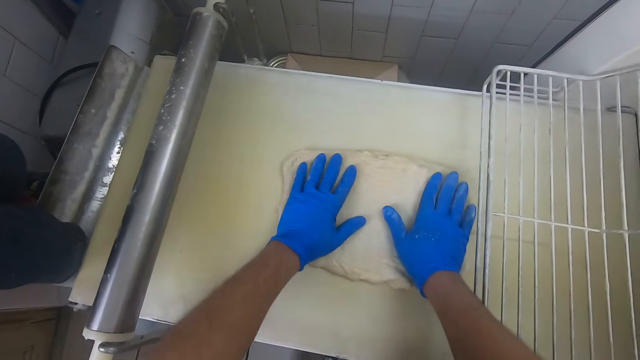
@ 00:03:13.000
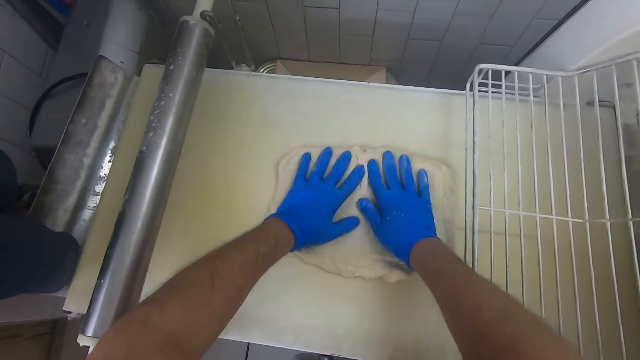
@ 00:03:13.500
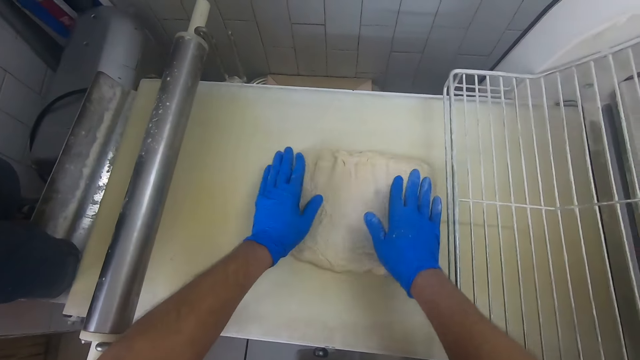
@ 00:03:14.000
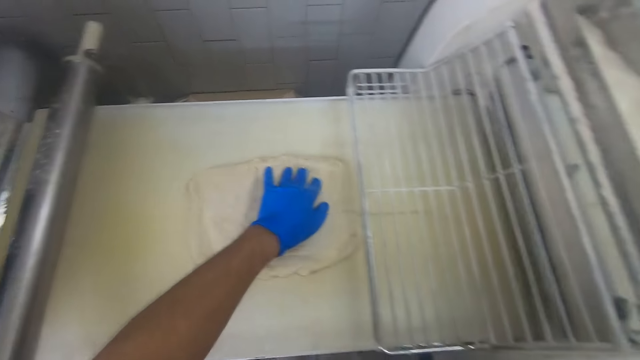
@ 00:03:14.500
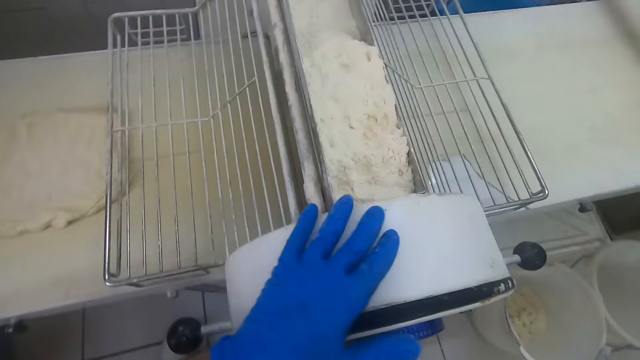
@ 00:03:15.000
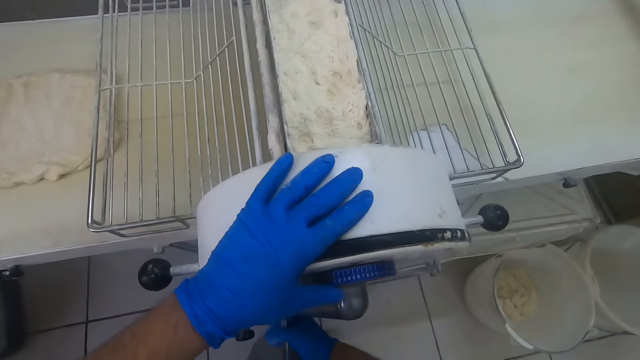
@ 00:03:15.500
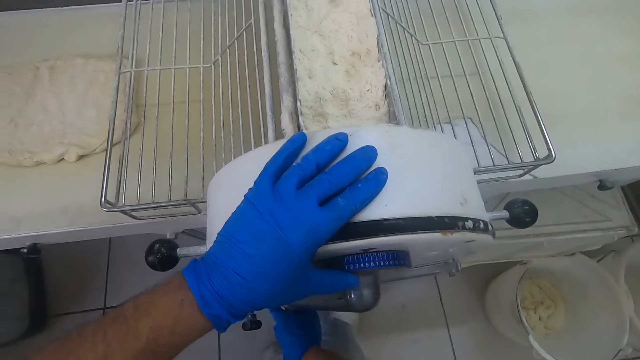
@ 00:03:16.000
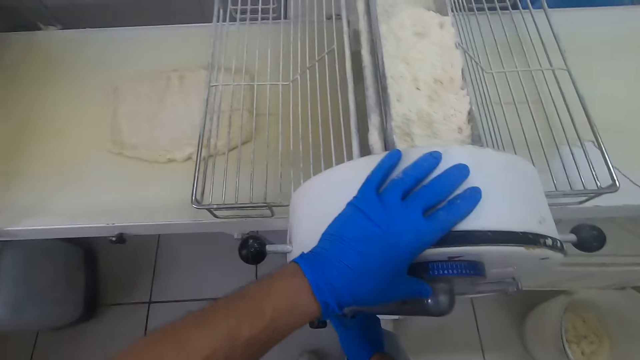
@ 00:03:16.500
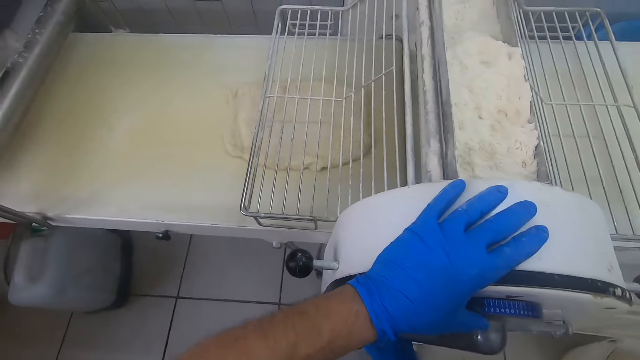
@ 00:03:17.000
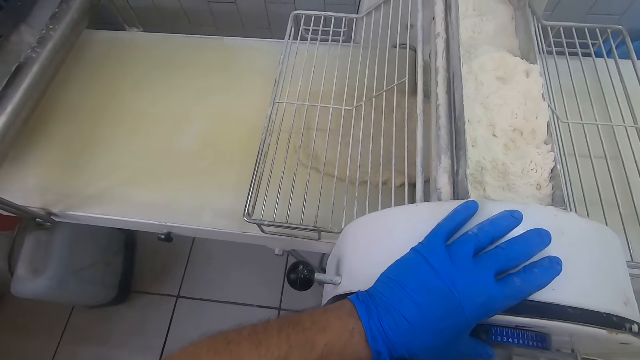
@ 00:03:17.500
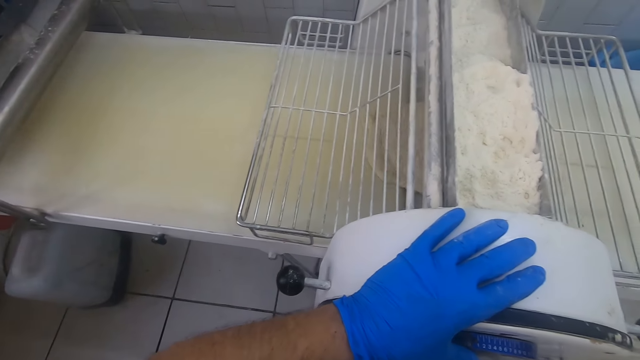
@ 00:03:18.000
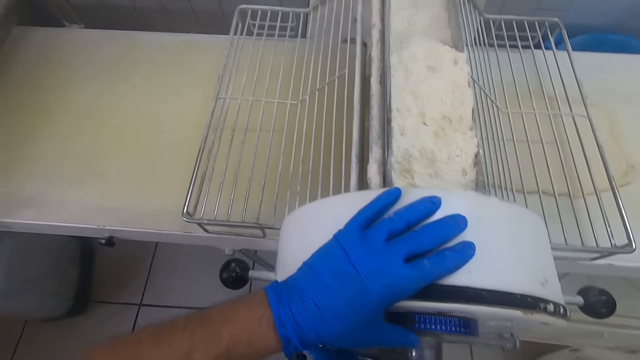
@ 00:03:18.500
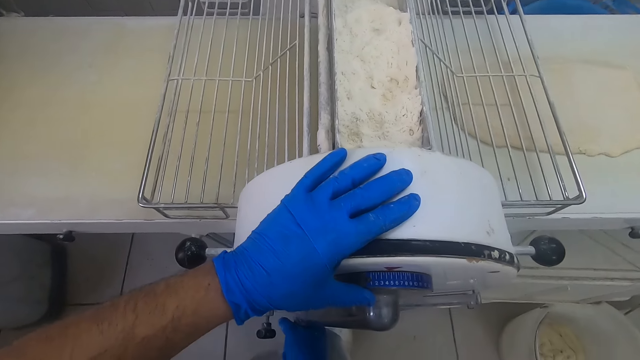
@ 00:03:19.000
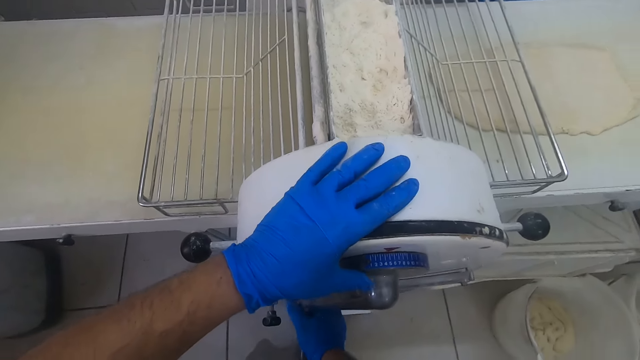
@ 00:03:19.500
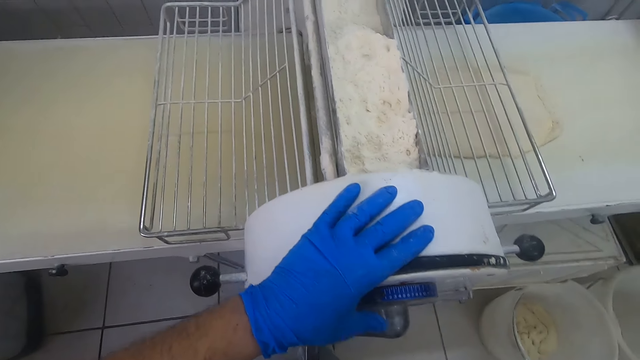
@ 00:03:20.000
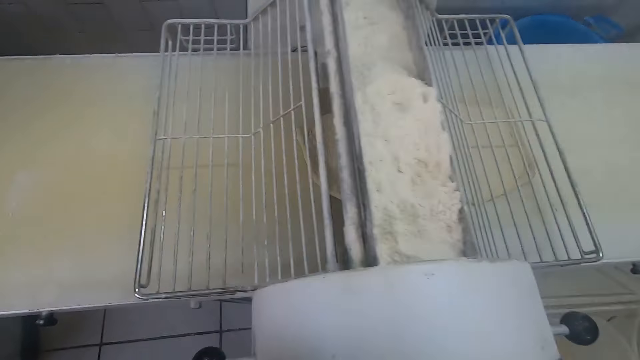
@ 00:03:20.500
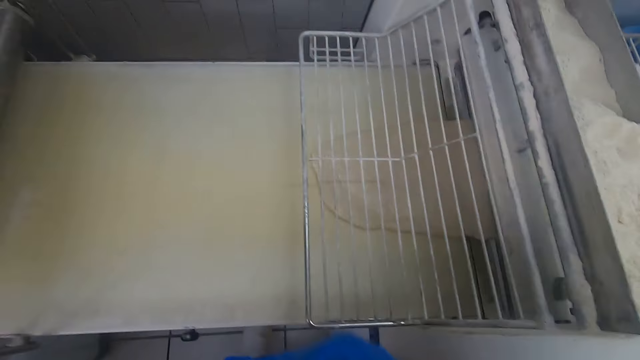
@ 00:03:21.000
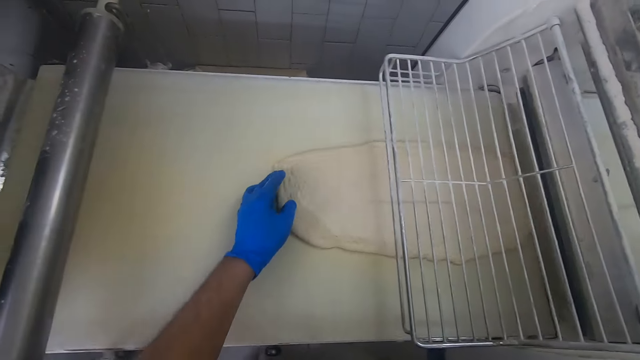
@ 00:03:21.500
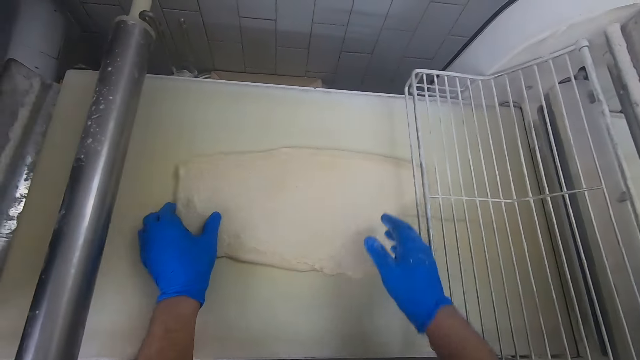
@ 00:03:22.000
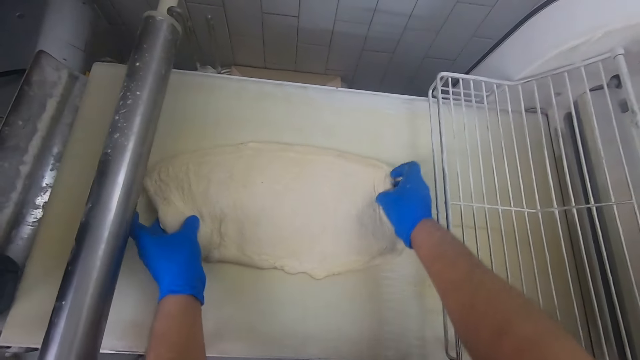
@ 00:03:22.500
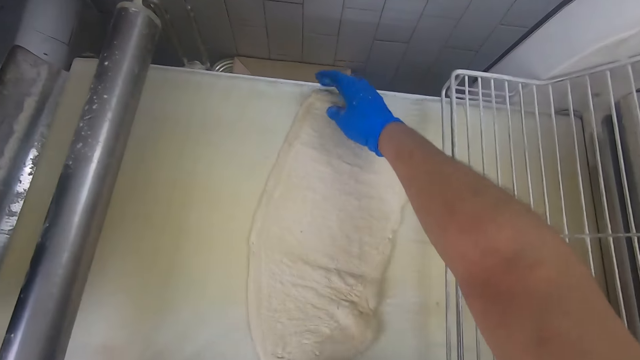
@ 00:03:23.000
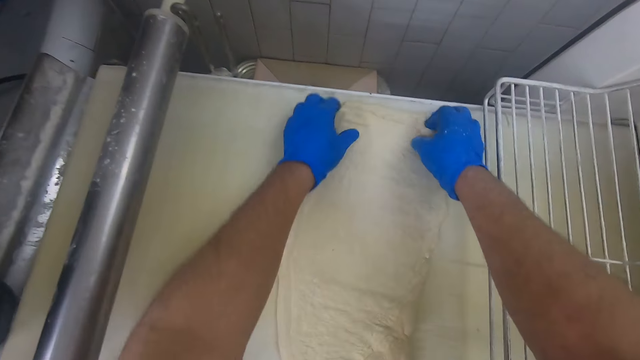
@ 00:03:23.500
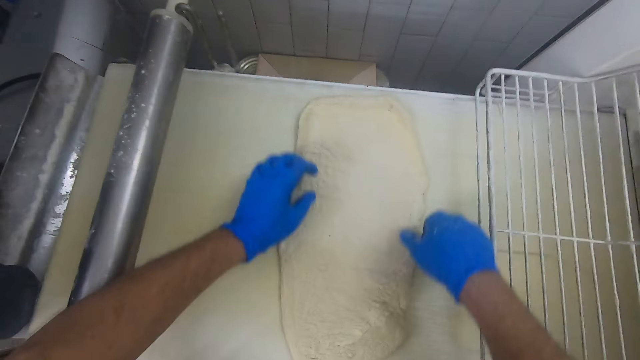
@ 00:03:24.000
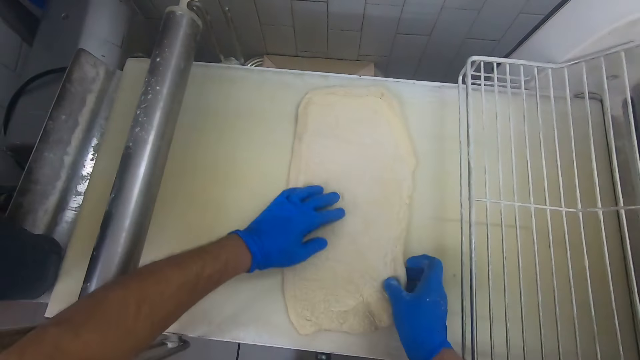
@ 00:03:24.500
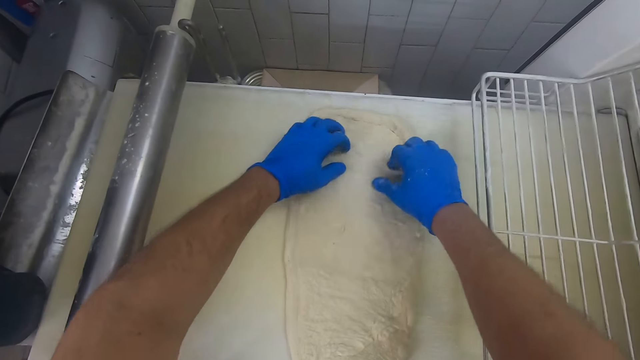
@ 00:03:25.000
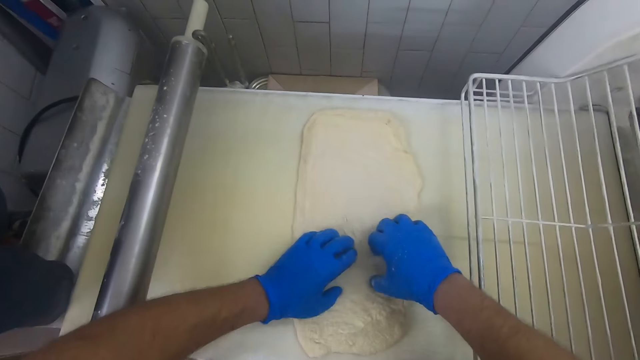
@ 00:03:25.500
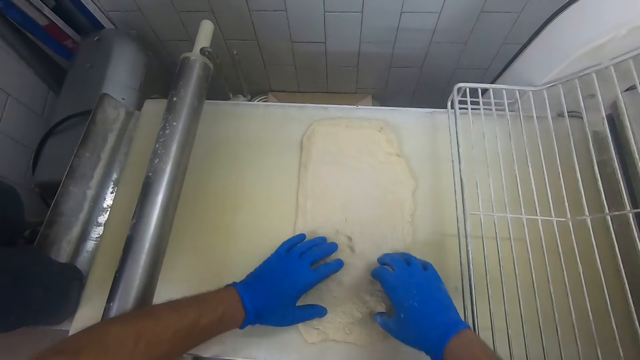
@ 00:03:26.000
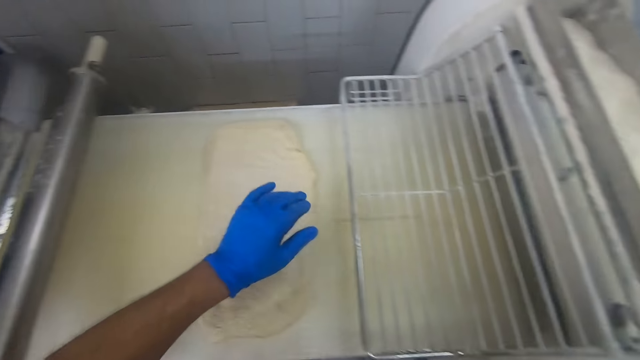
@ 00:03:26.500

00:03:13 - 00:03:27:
The camera wearer turns on the dough sheeter machine. They flatten the dough with the dough sheeter machine. They adjust the dough on the dough sheeter machine. They knead the dough.

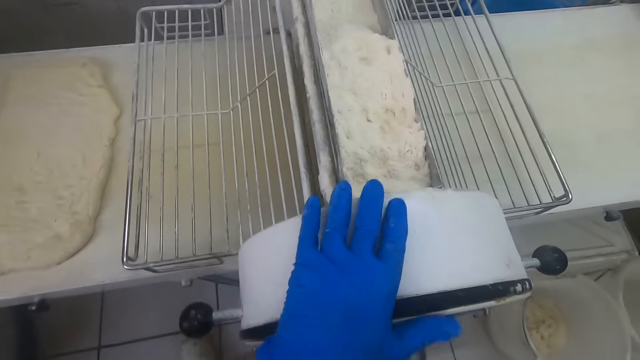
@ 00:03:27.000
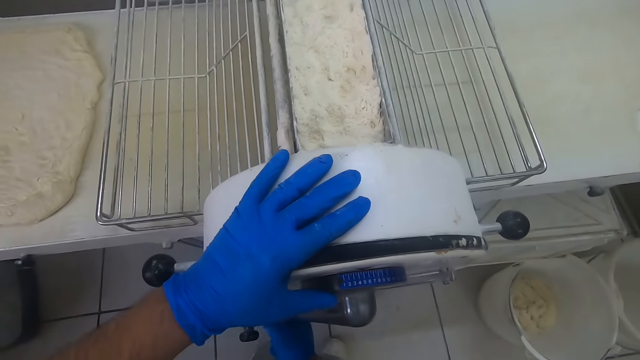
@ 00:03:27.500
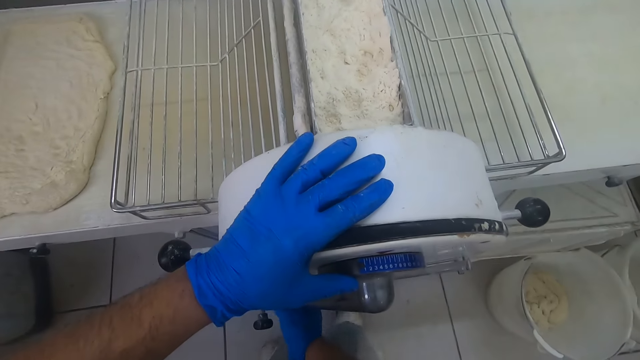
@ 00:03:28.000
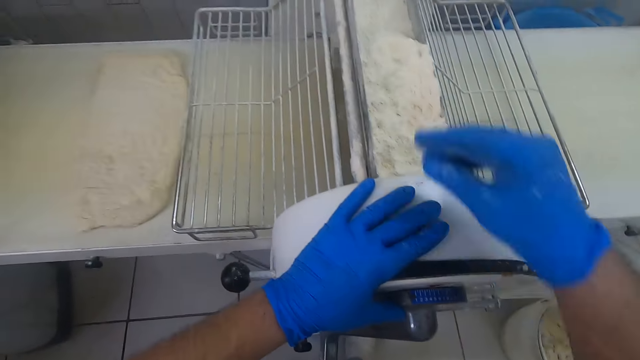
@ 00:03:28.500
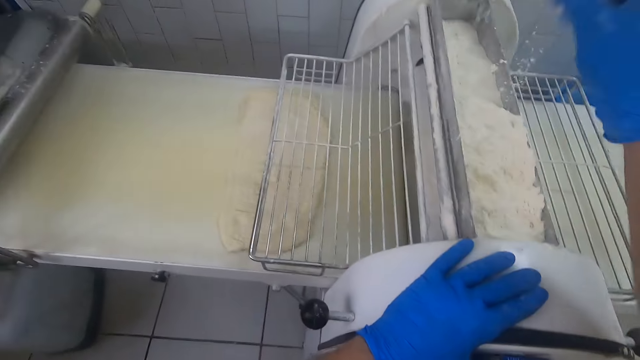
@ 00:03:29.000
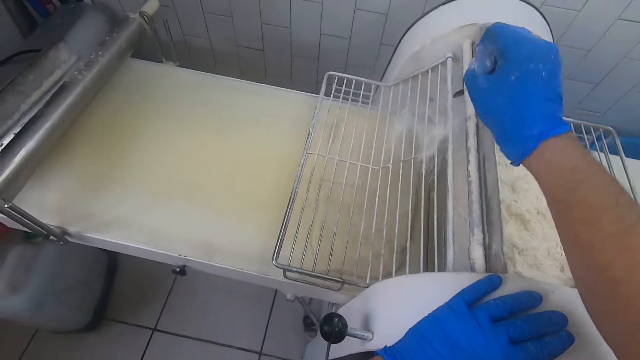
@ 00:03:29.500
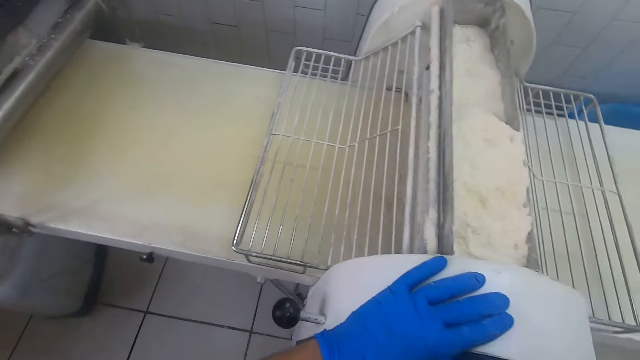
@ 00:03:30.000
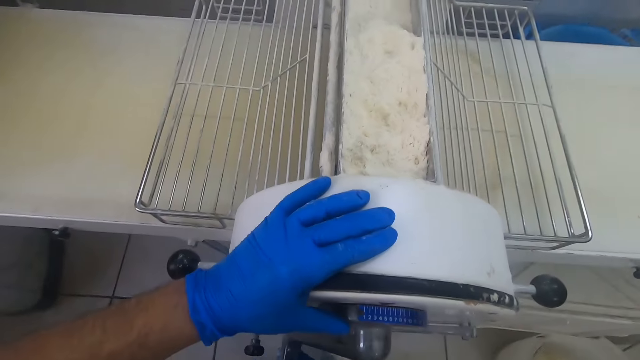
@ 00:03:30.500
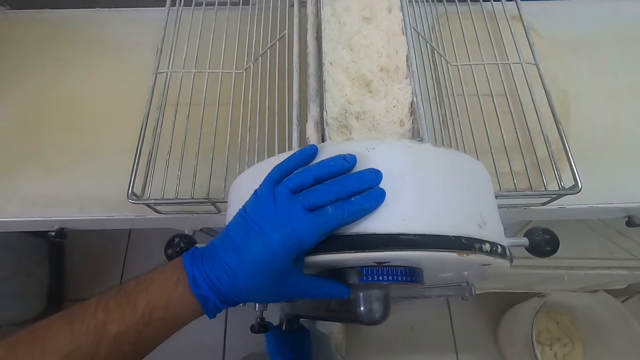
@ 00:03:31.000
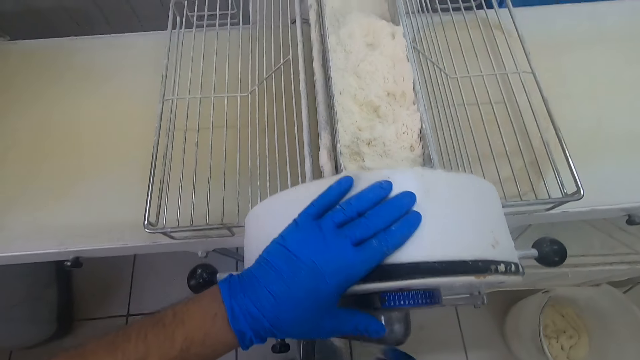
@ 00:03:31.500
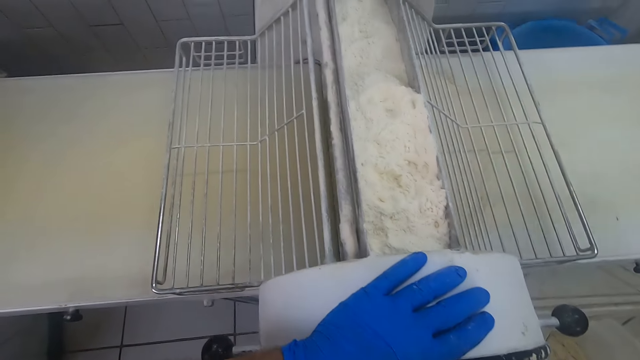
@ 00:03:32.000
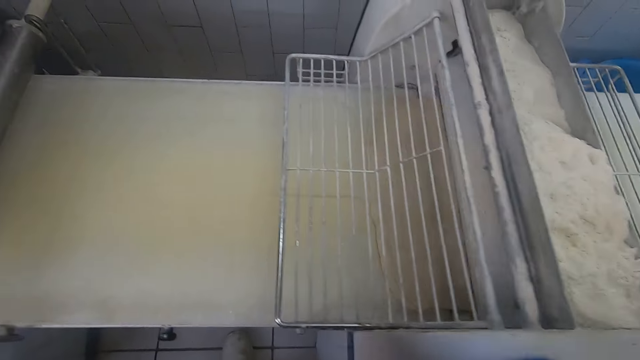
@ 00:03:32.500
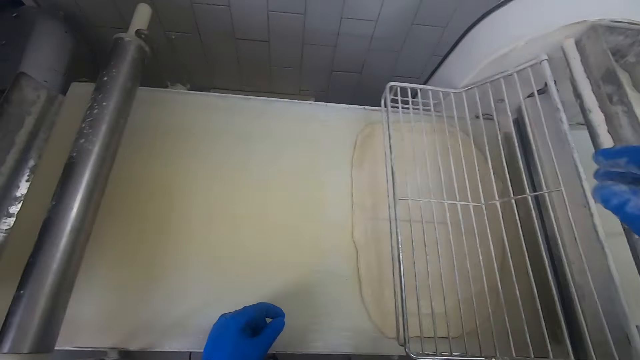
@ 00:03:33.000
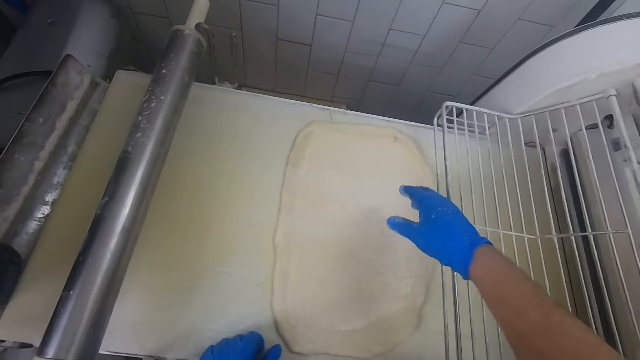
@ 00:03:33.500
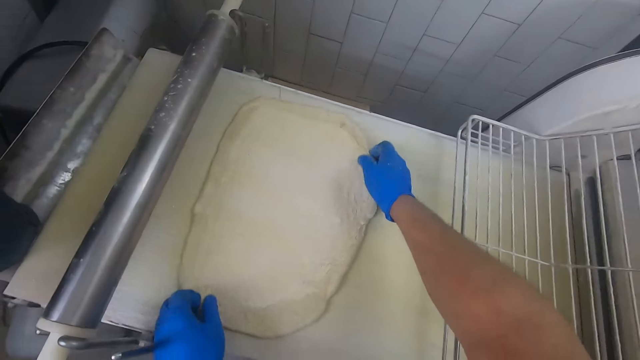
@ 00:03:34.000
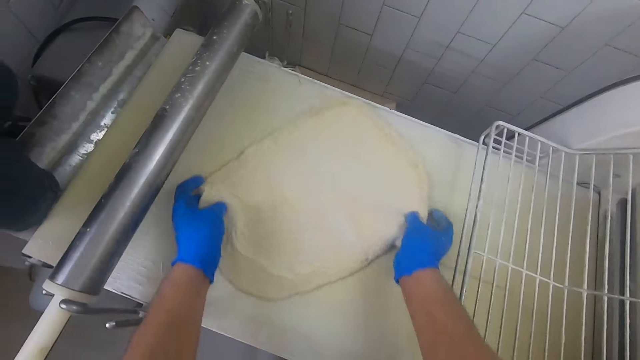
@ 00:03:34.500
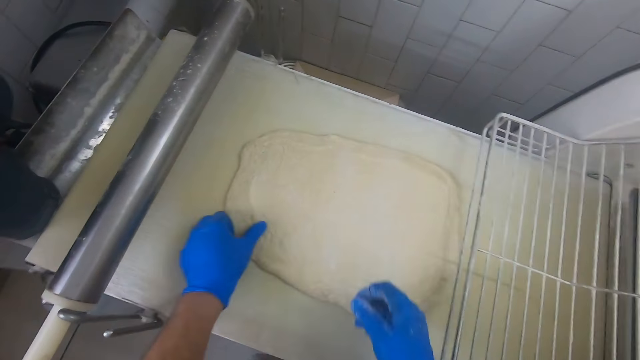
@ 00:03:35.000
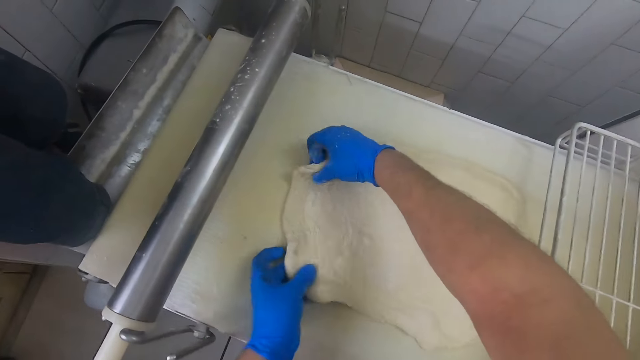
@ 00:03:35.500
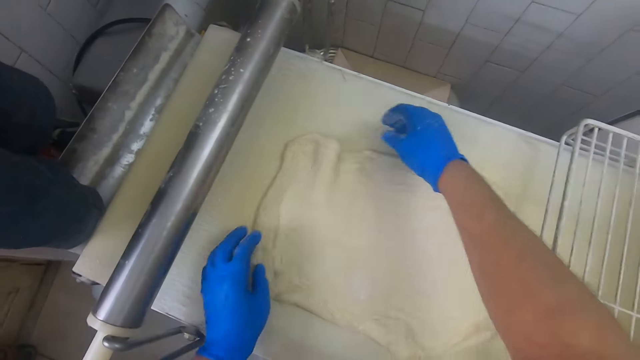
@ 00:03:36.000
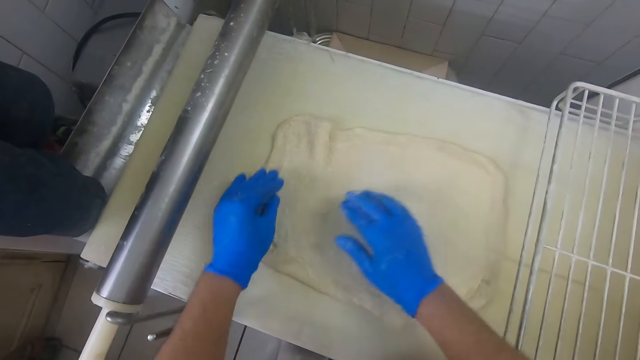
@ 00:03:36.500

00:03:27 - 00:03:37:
The camera wearer turns on the dough sheeter machine. They flatten the dough with the dough sheeter machine. They sprinkle wheat flour from the top of the dough sheeter machine on the dough. They flatten the dough. They adjust the dough on the dough sheeter machine. They knead the dough.
